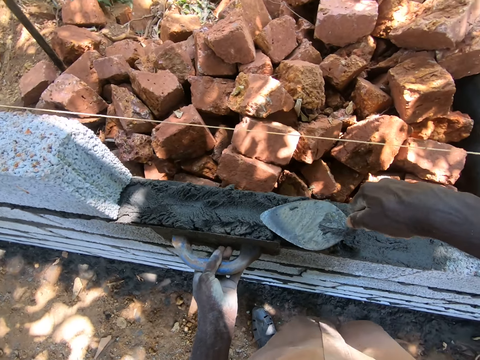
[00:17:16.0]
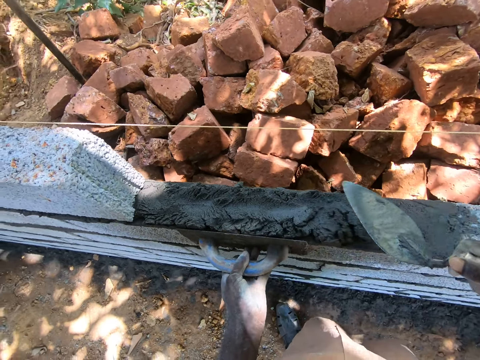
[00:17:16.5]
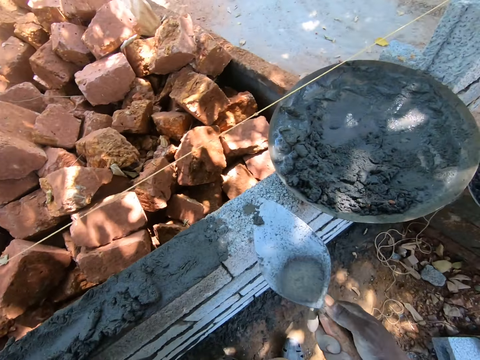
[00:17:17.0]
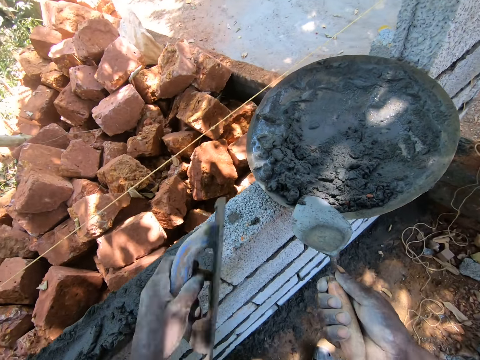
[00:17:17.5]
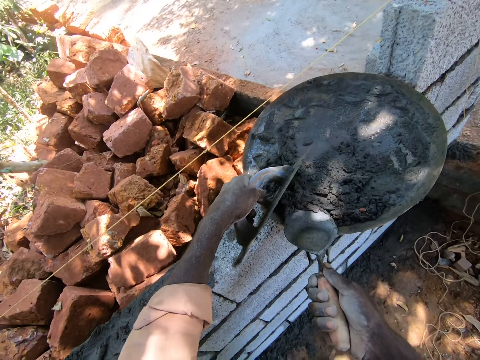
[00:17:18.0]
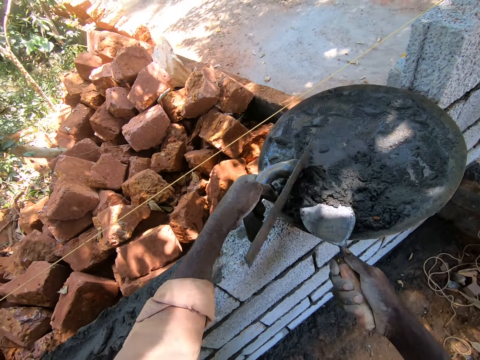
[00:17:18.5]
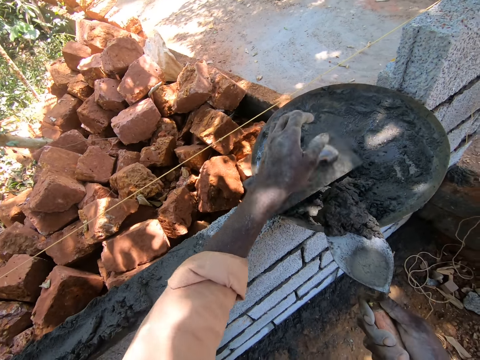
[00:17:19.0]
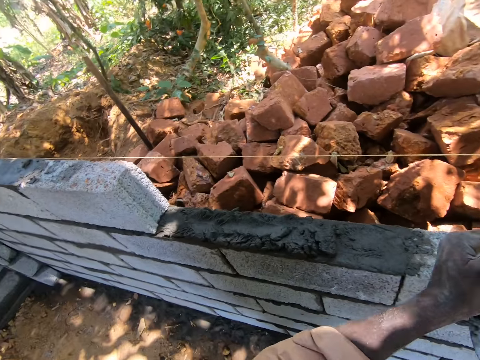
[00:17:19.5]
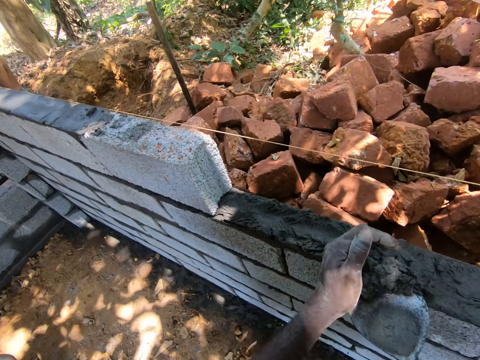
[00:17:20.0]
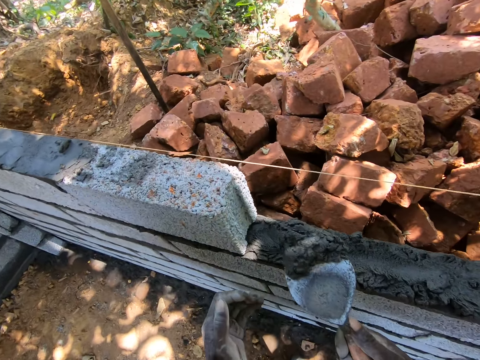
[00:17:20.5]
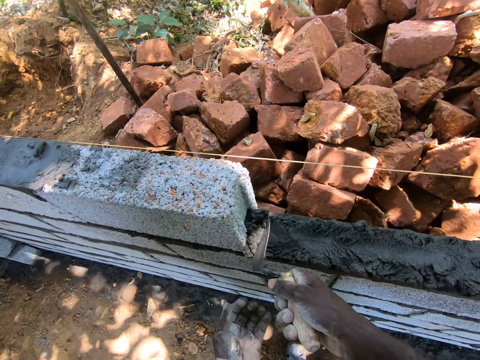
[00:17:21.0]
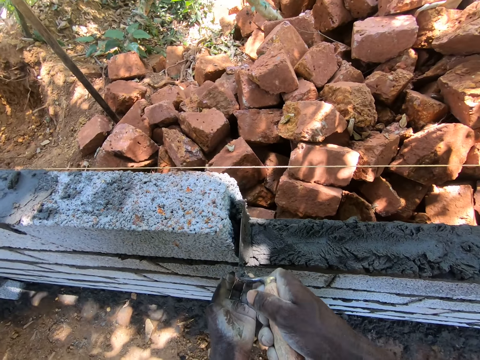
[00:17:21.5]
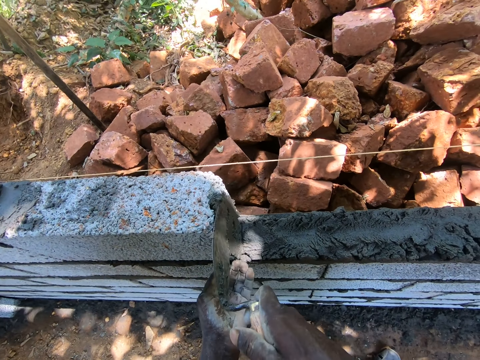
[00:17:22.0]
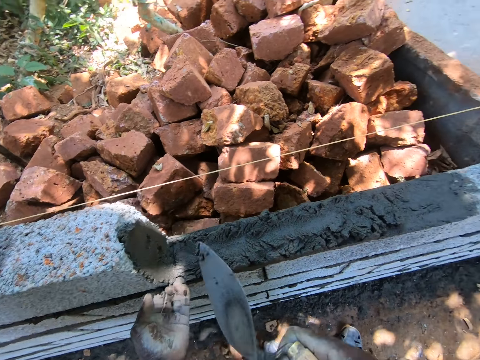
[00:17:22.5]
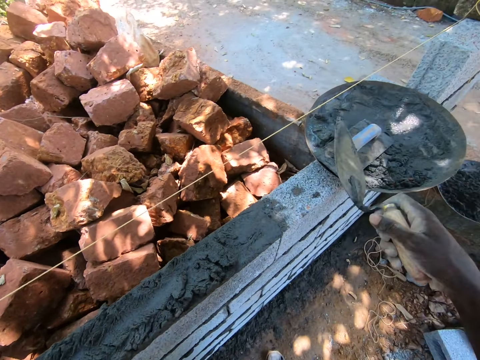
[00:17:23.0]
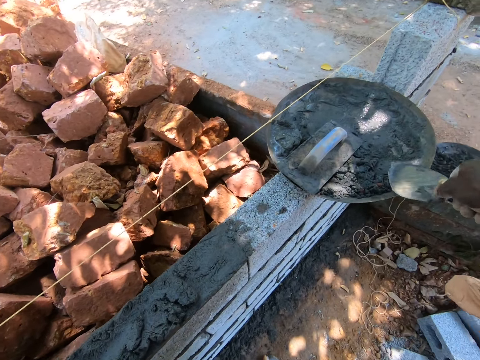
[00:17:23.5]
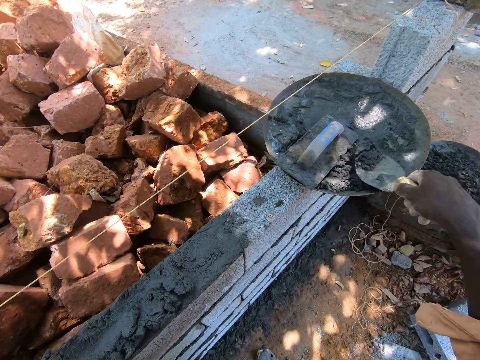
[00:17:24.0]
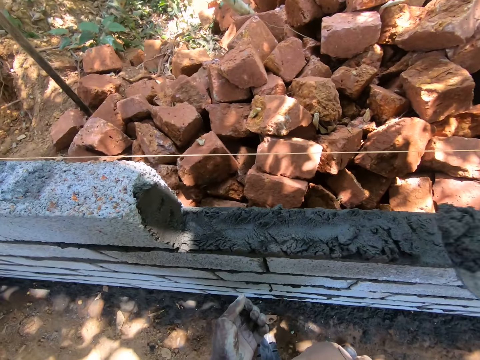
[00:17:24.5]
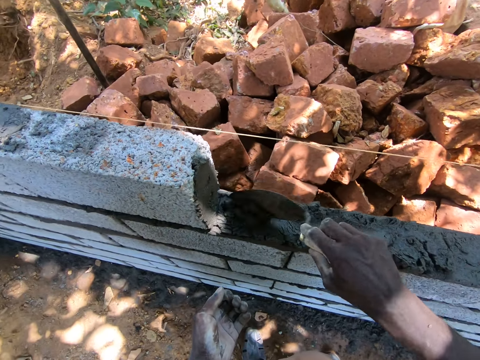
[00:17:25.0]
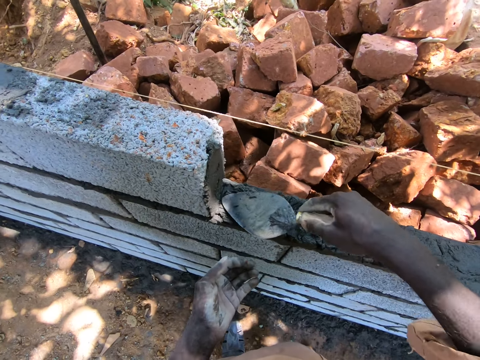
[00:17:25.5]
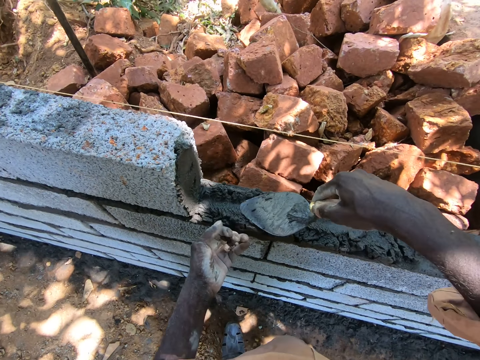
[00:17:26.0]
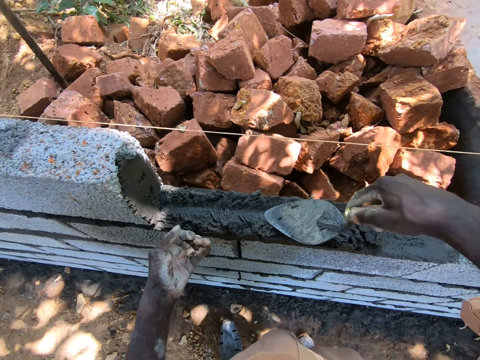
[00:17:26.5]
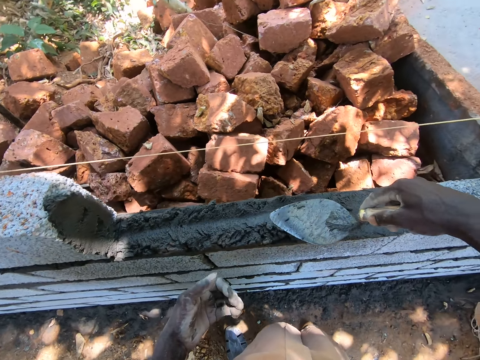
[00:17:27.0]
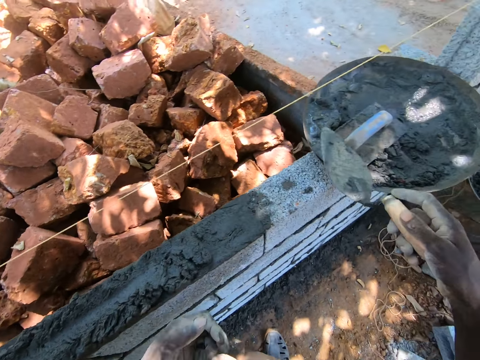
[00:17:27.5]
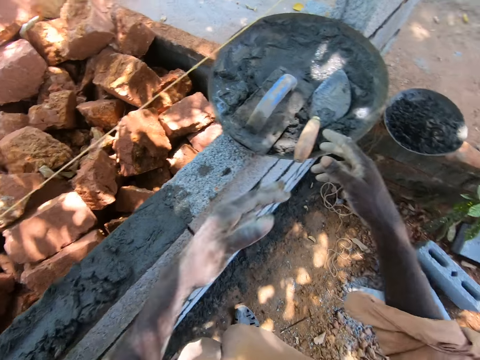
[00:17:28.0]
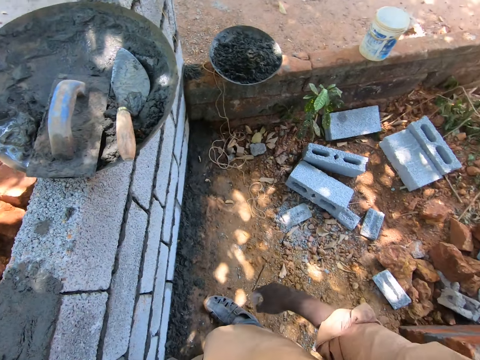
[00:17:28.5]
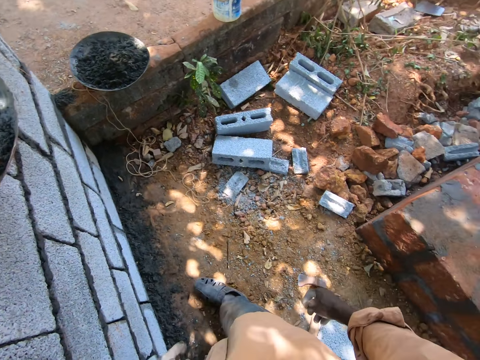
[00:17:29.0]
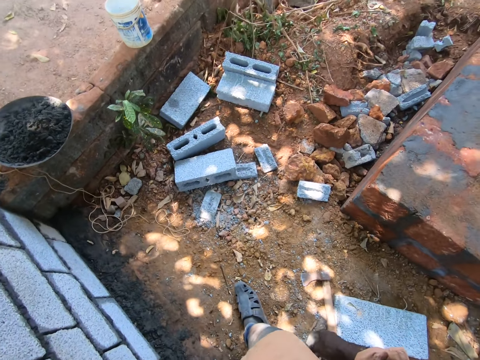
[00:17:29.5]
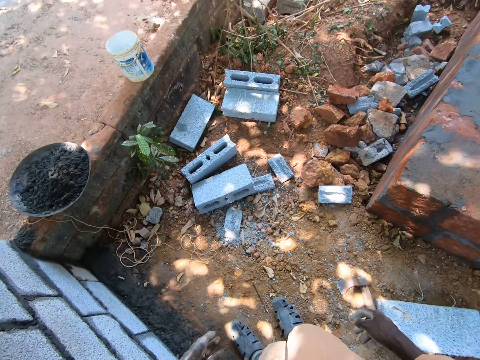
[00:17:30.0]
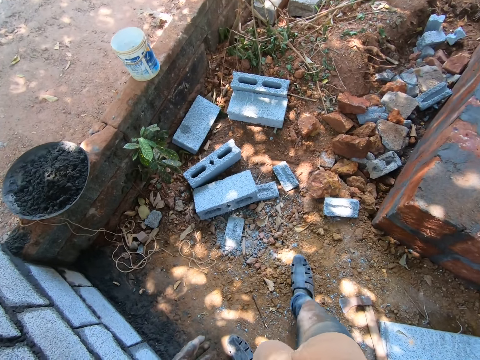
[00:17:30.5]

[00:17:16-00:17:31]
The camera wearer scoops the concrete or cement from the iron tasla or basin using the masonry trowel. They place the square trowel or plastering trowel on the concrete in the basin. They hold the cement with the left hand. They place the concrete on the brick. They scoop the concrete using the masonry trowel, place the concrete on the bricks and spread the concrete on the bricks using the masonry trowel. They place the masonry trowel on the concrete in the basin.

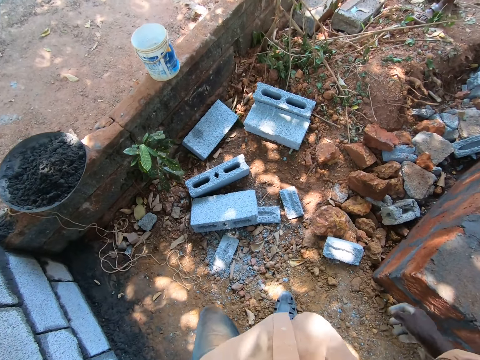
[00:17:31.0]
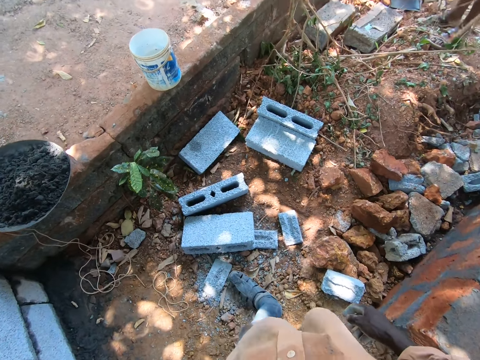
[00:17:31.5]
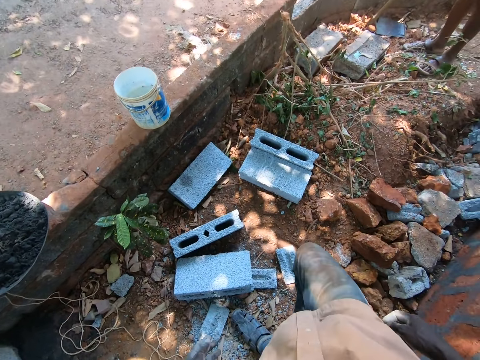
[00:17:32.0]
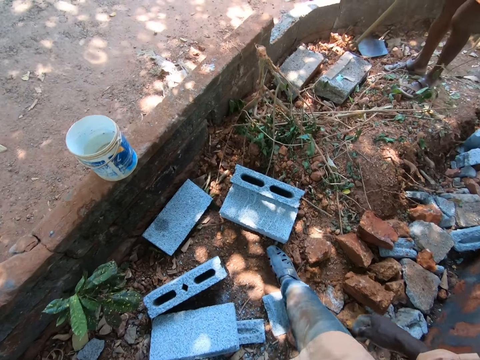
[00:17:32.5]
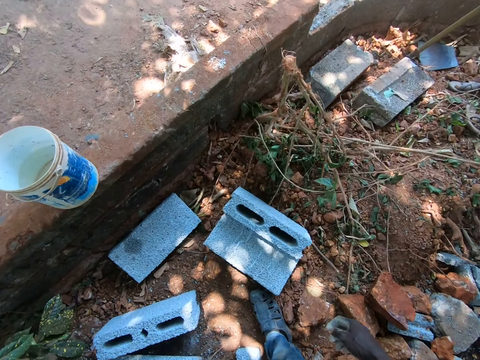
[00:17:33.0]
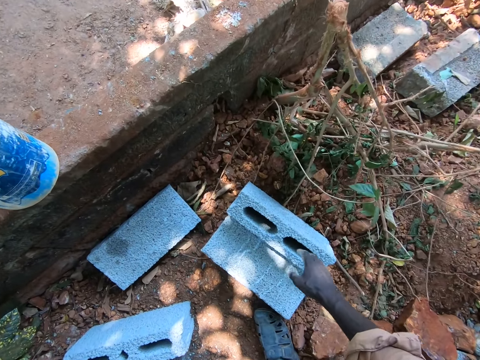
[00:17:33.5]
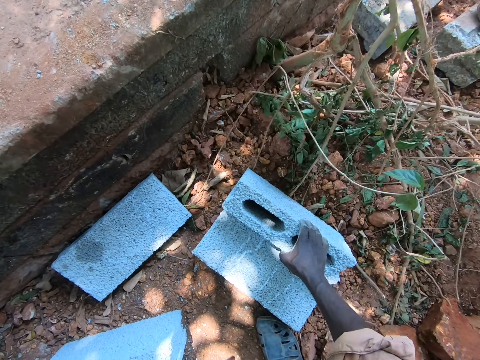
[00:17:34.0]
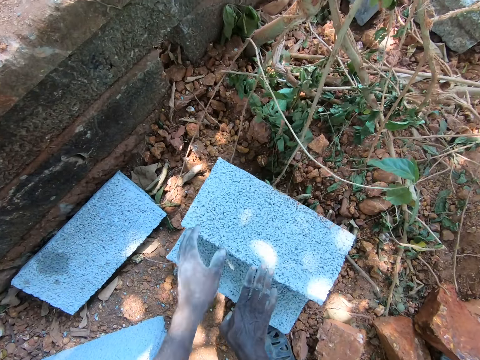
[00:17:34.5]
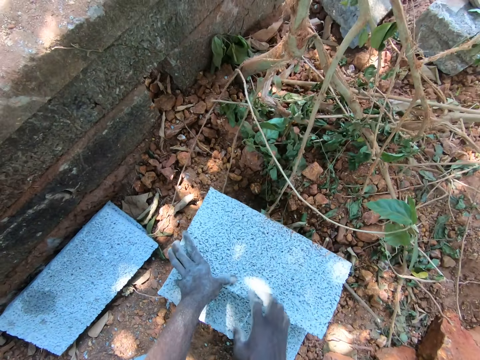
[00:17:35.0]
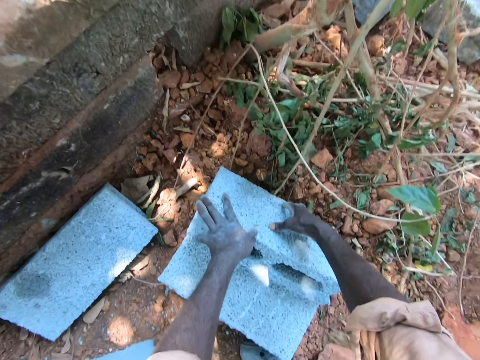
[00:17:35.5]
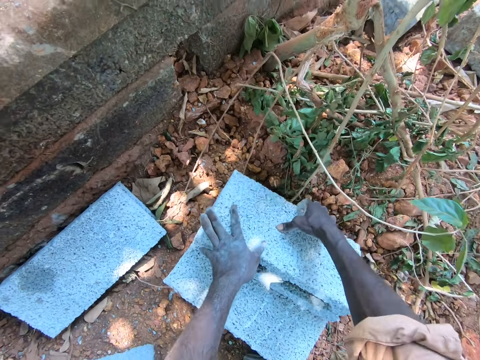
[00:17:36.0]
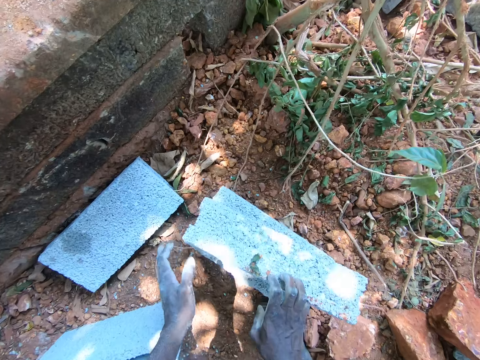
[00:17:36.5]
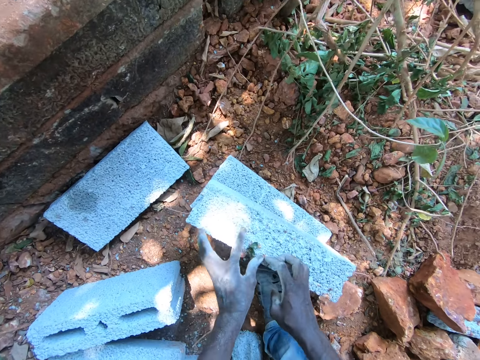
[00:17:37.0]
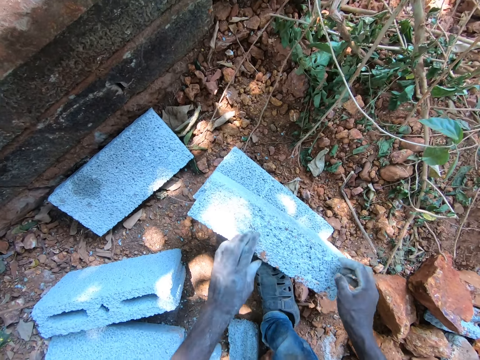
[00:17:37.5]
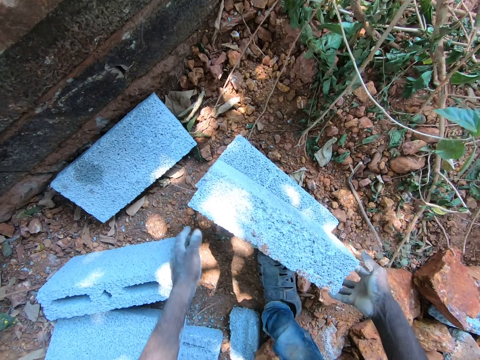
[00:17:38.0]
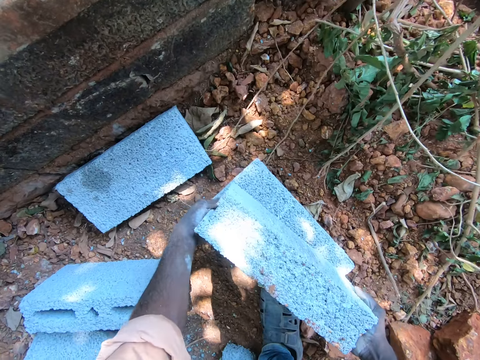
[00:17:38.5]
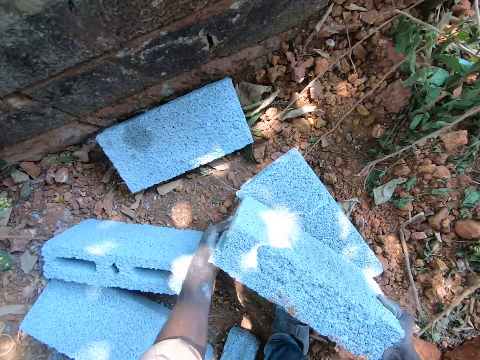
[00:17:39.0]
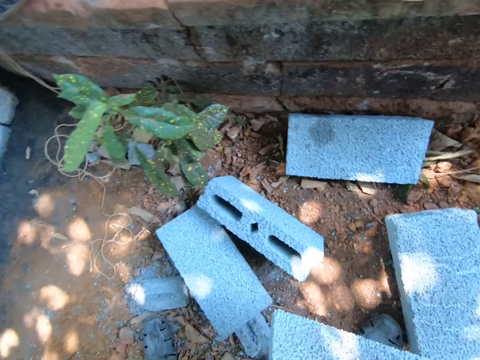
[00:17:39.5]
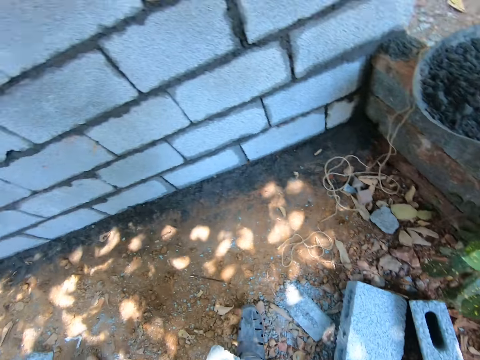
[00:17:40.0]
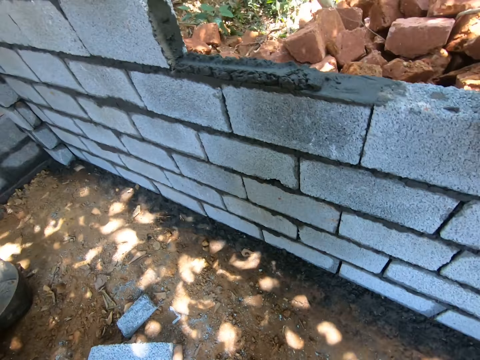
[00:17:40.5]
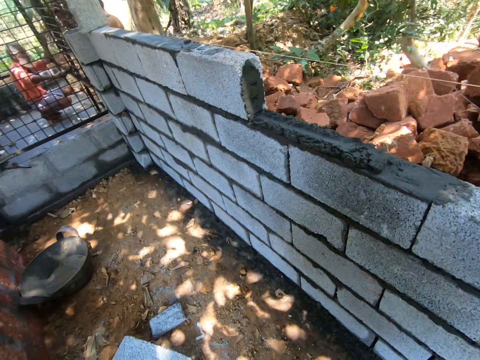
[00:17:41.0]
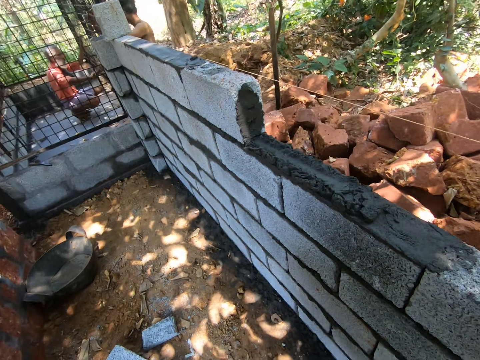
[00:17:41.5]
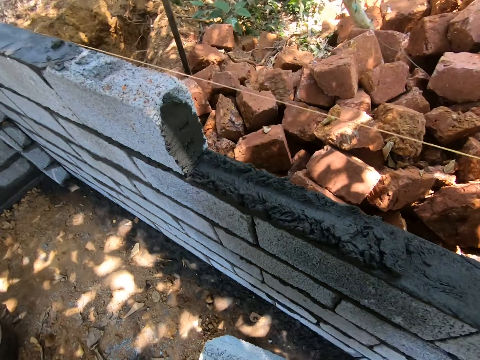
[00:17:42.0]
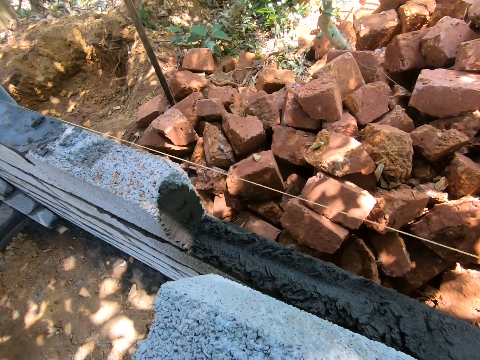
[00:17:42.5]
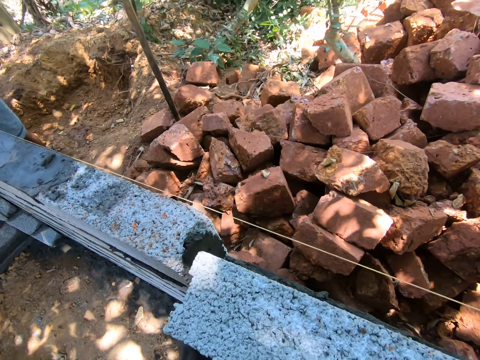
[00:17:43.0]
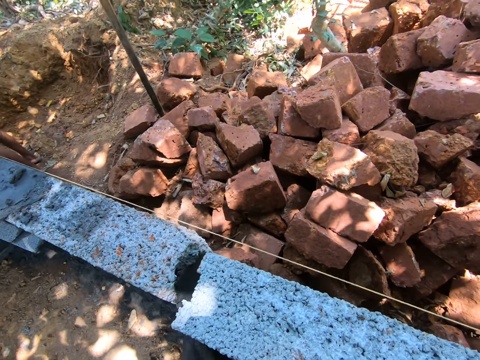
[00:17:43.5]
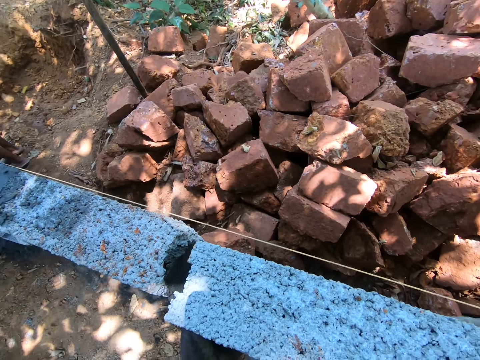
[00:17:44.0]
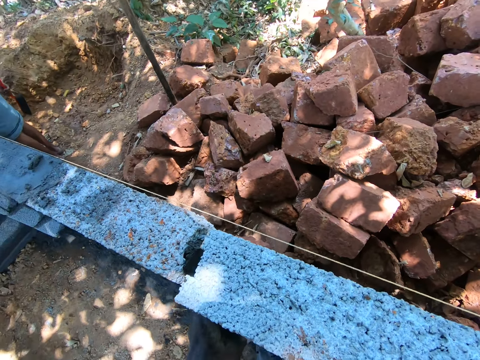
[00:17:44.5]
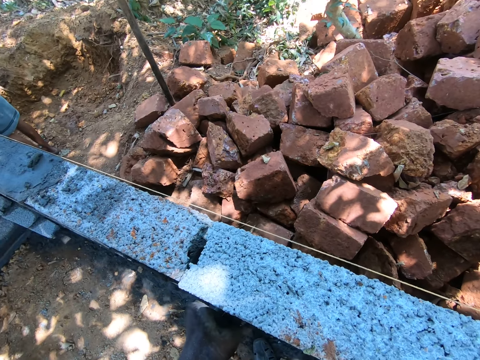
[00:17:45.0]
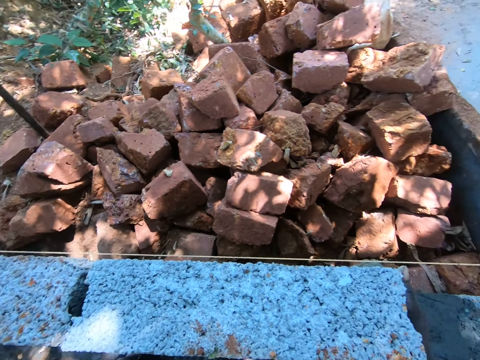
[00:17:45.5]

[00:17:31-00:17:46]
The camera wearer picks a brick from the ground. They turn the brick. They pick the brick. They place the brick on the concrete on the bricks.
